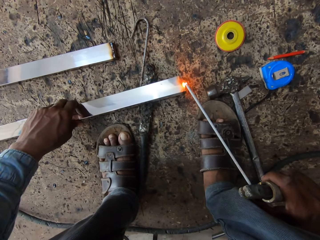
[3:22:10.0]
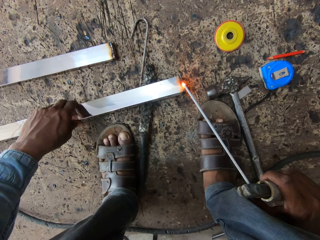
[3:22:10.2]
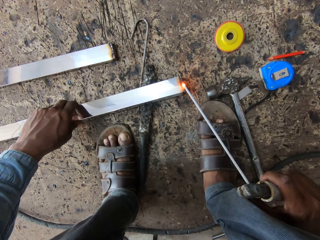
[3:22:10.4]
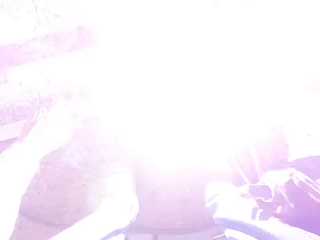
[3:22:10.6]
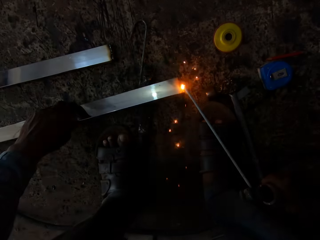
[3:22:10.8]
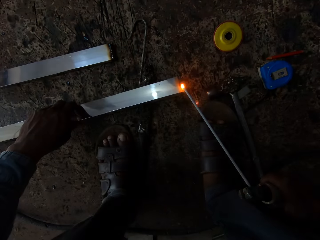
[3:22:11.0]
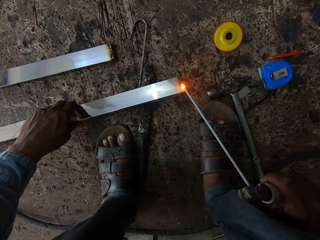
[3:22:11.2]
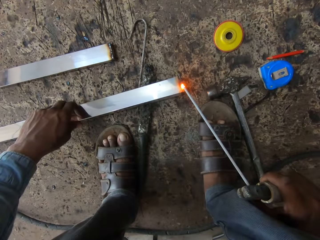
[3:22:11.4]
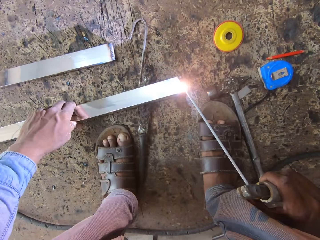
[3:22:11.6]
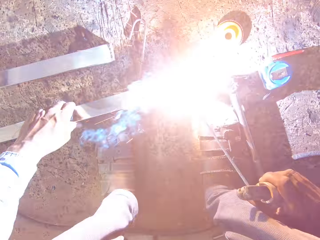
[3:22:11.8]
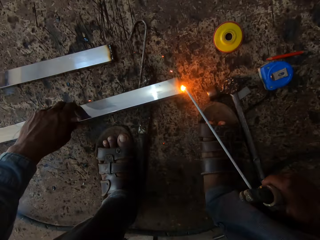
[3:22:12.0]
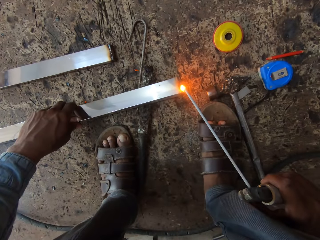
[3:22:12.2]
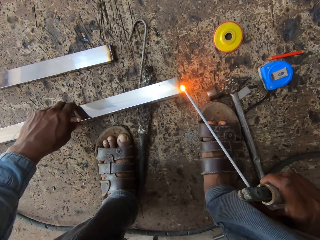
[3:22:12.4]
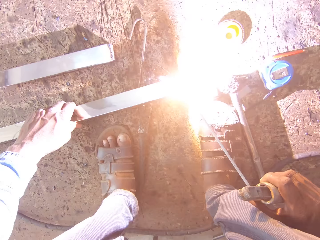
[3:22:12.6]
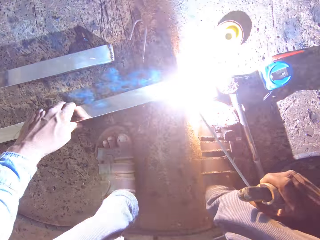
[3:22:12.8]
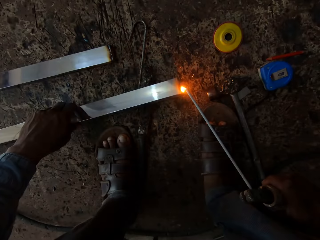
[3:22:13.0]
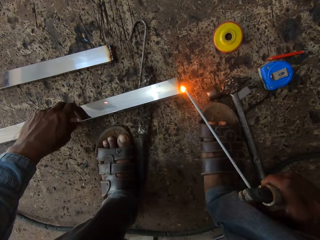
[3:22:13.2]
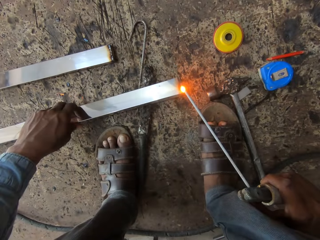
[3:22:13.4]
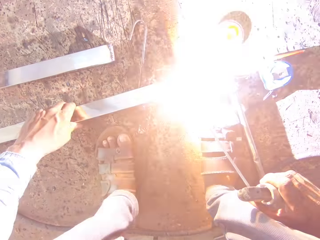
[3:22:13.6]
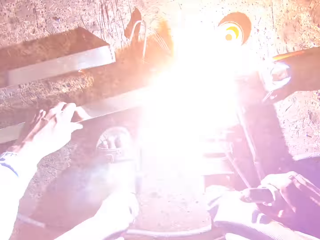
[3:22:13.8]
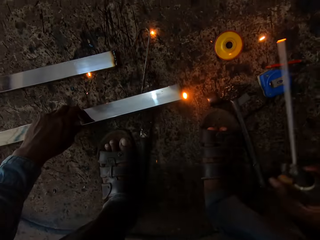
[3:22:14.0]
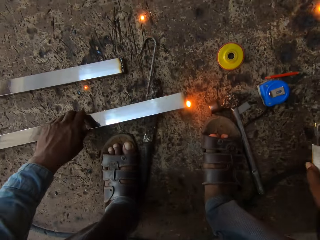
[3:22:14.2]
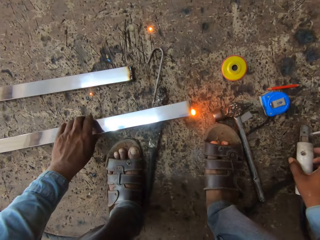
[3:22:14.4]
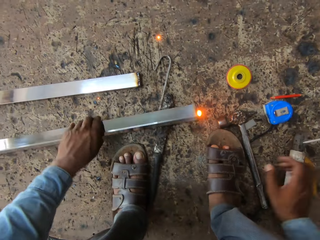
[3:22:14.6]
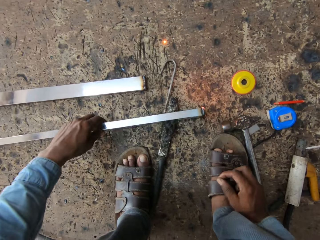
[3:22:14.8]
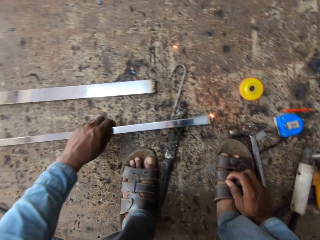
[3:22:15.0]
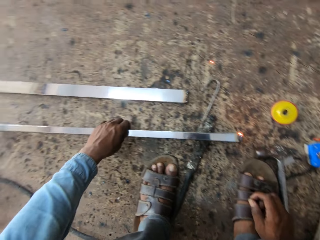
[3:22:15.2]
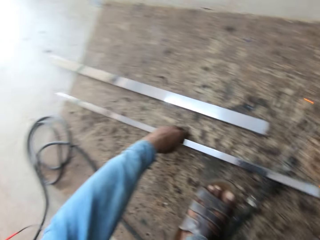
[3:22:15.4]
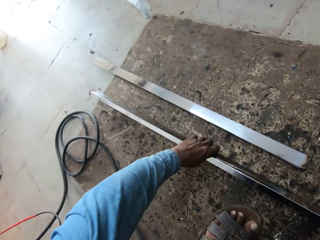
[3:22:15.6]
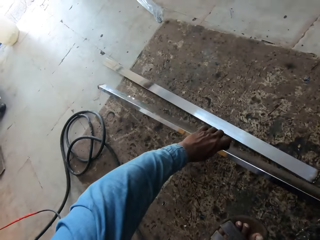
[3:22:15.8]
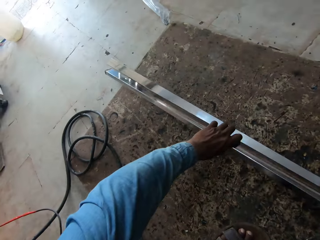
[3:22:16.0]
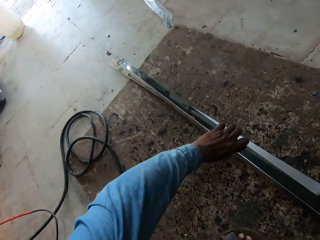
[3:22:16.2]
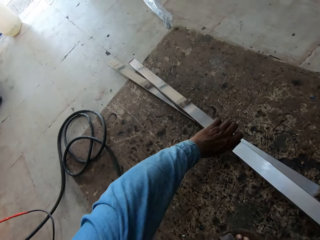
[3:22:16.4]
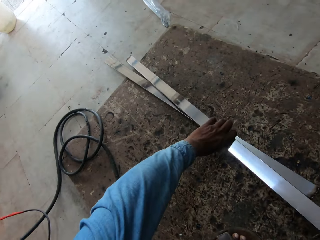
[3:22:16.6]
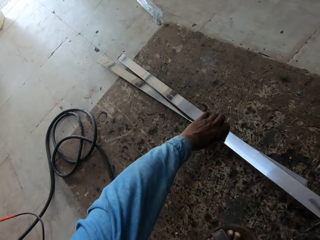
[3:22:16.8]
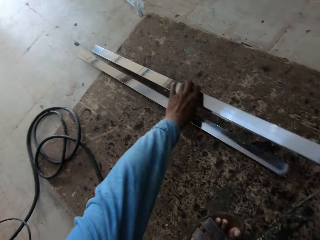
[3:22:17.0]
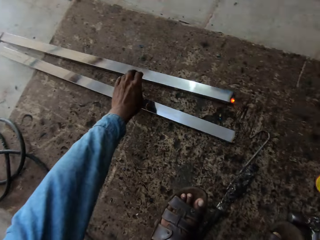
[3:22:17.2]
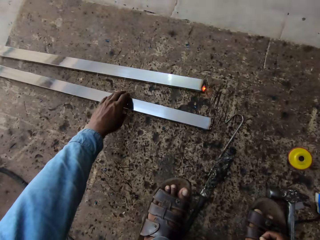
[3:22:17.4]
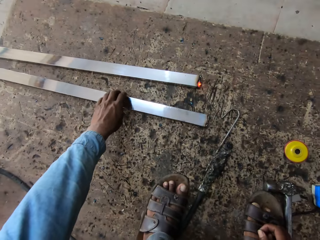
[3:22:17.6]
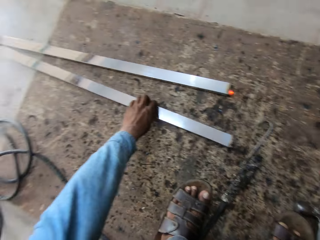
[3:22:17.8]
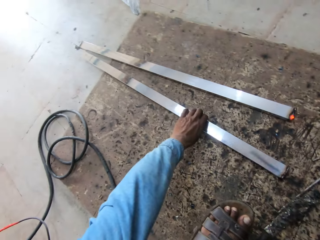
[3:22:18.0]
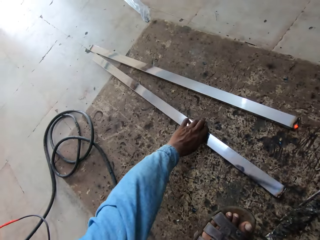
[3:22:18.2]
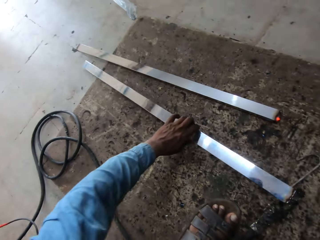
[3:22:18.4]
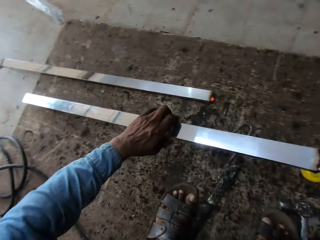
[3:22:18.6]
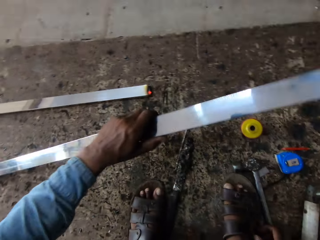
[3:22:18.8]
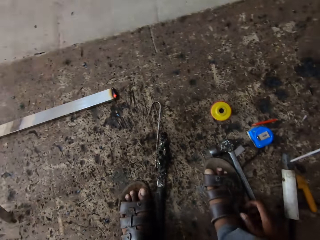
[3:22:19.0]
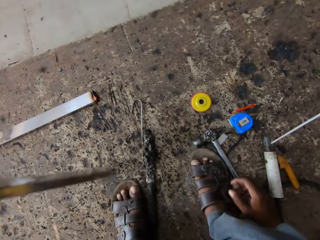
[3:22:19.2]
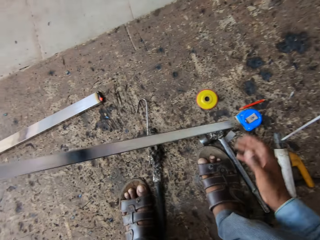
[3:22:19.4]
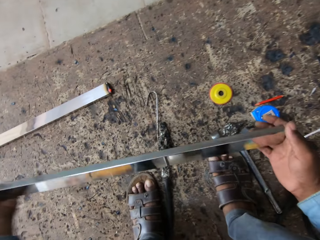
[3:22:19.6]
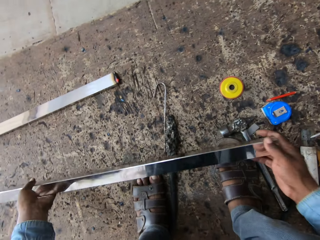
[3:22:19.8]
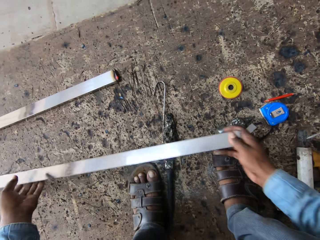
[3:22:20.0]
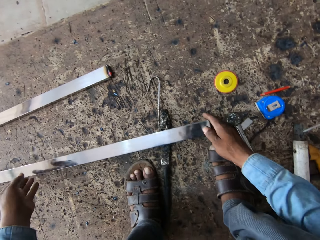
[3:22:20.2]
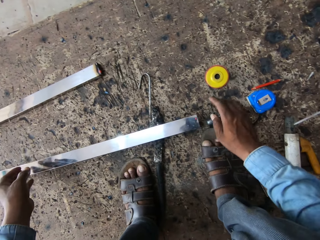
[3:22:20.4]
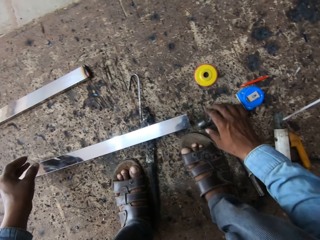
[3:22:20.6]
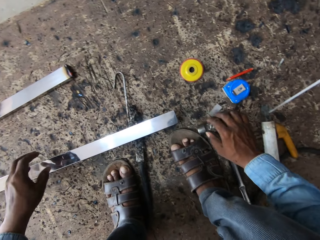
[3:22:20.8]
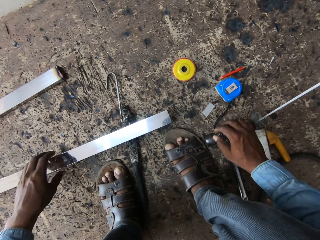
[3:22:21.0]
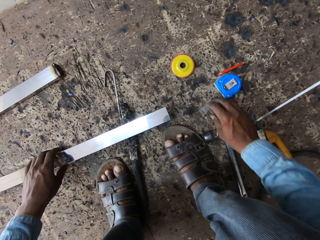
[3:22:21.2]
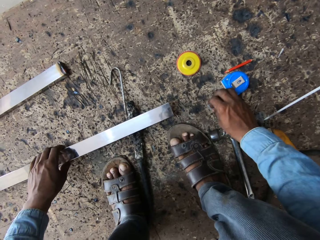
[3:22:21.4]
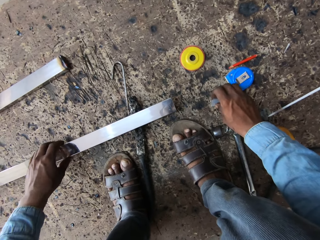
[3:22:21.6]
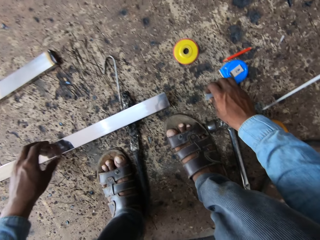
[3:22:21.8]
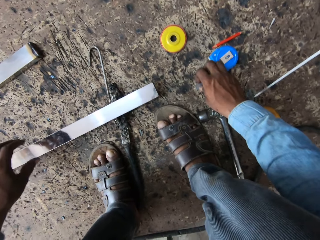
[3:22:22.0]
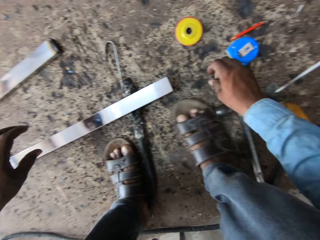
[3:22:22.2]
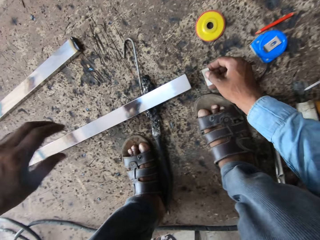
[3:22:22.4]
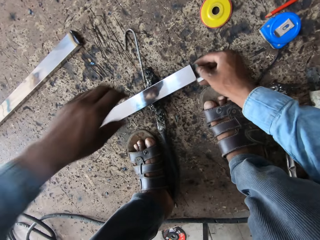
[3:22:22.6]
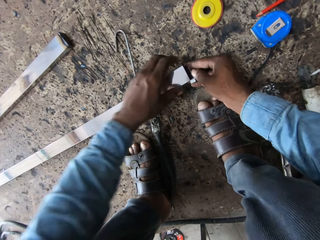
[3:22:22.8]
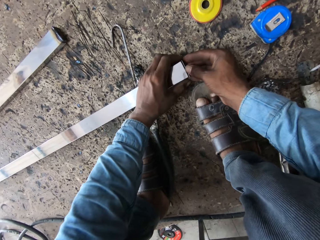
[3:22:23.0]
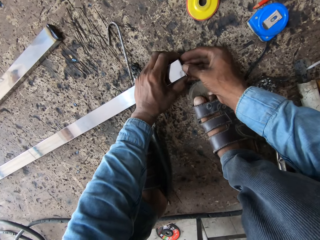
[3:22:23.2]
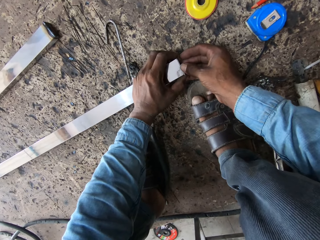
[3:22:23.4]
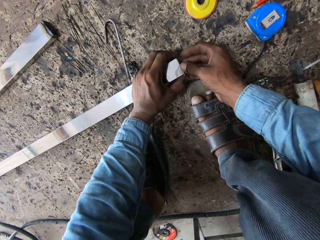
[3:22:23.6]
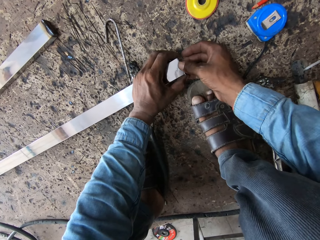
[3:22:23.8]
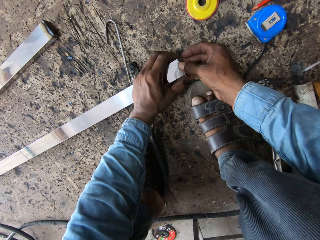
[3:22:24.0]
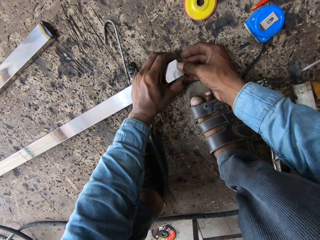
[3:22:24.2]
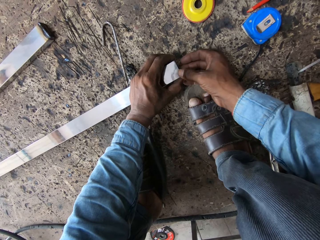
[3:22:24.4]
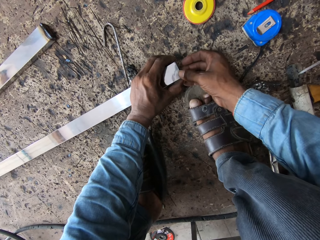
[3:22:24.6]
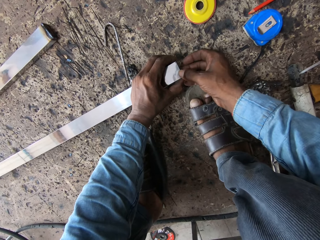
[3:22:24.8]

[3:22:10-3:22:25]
The camera wearer welds on the metal bar. They put the electrode holder on the floor. They put the metal rod on the floor. They hold the metal bar. They take another metal. They hold the metal rod with both hands. They put the metal bar on the floor. They put a small bar at the metal bar. They hold a piece of metal bar.

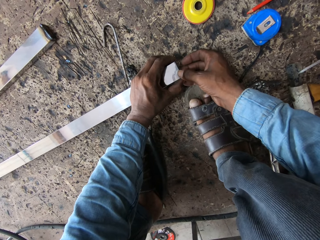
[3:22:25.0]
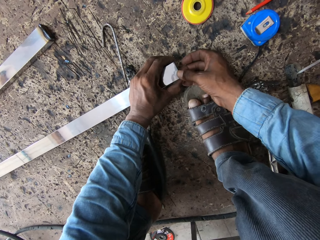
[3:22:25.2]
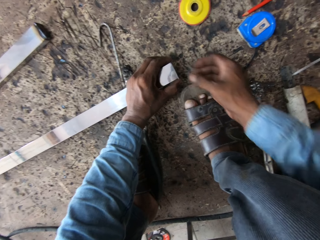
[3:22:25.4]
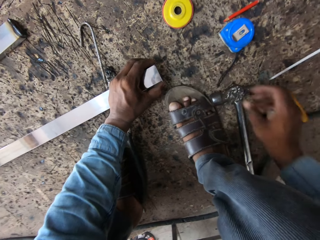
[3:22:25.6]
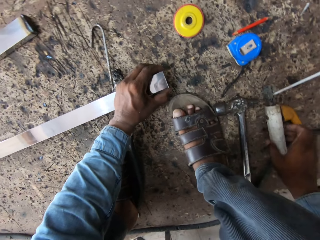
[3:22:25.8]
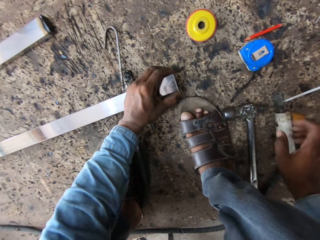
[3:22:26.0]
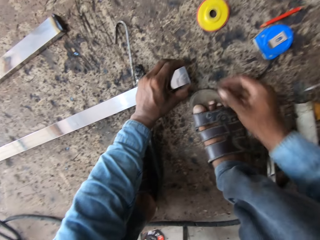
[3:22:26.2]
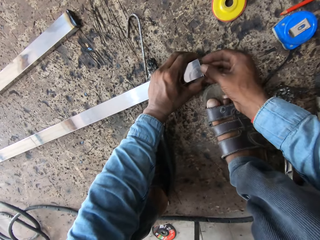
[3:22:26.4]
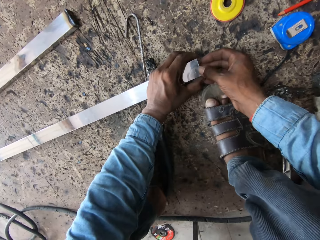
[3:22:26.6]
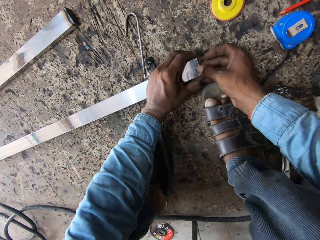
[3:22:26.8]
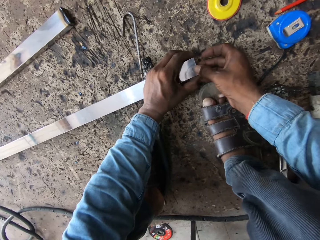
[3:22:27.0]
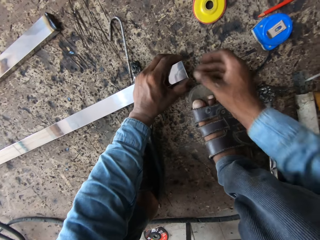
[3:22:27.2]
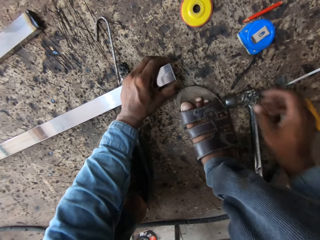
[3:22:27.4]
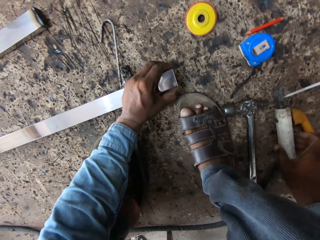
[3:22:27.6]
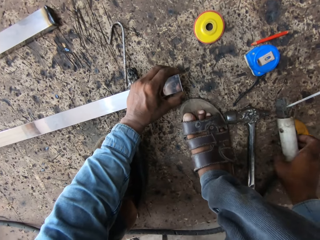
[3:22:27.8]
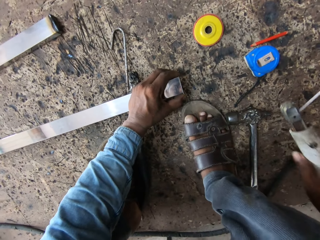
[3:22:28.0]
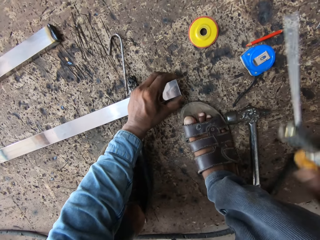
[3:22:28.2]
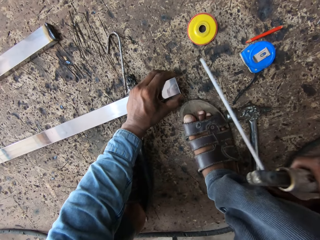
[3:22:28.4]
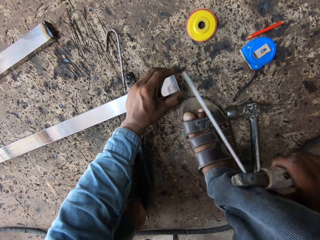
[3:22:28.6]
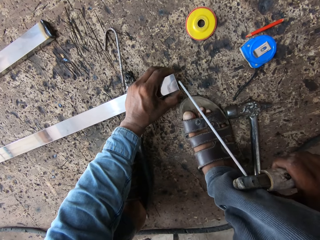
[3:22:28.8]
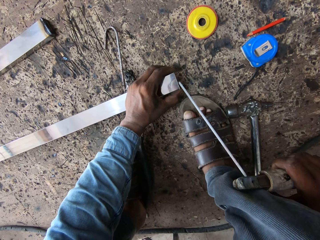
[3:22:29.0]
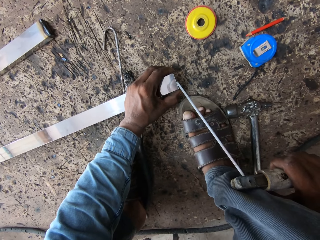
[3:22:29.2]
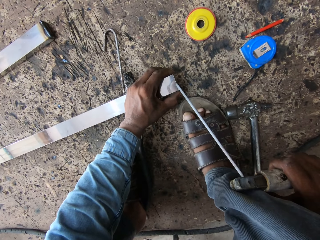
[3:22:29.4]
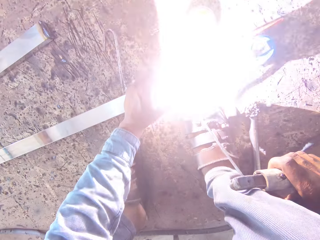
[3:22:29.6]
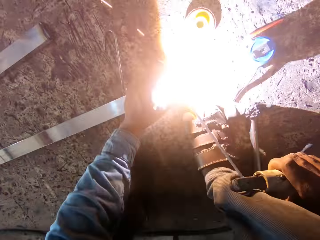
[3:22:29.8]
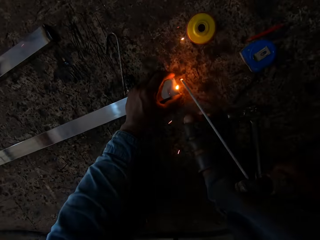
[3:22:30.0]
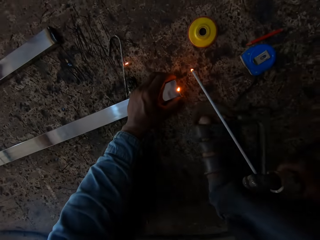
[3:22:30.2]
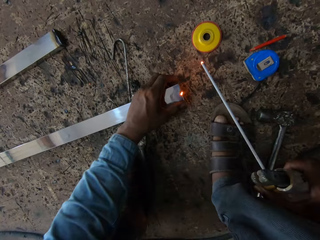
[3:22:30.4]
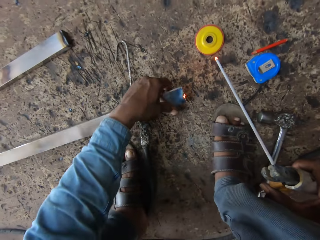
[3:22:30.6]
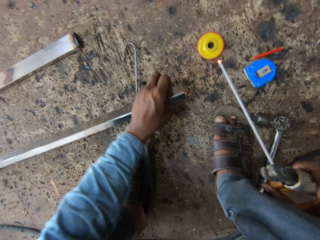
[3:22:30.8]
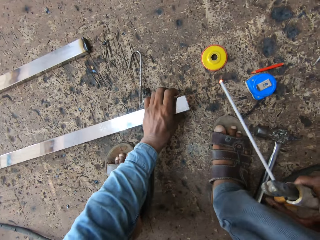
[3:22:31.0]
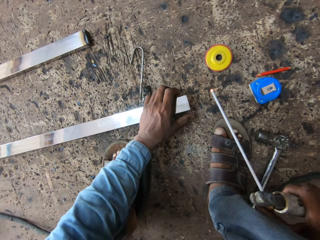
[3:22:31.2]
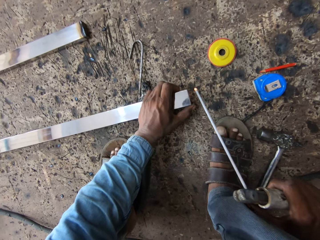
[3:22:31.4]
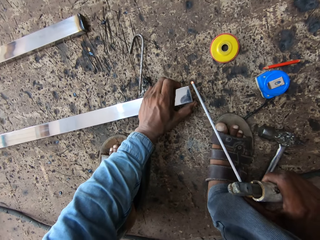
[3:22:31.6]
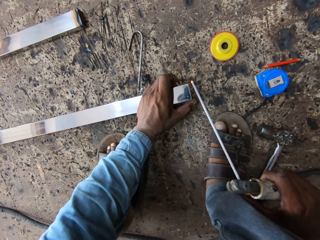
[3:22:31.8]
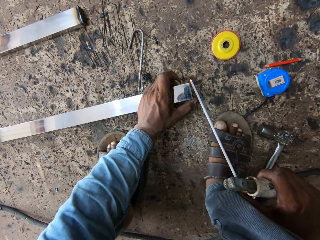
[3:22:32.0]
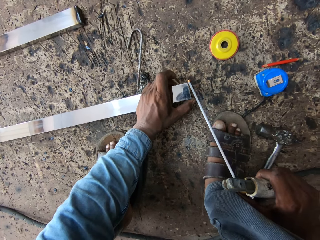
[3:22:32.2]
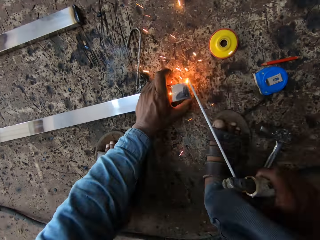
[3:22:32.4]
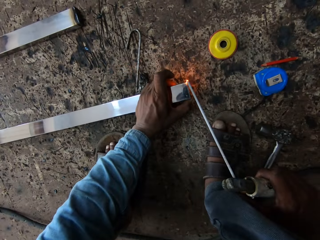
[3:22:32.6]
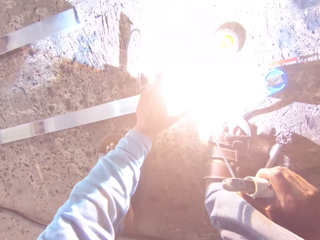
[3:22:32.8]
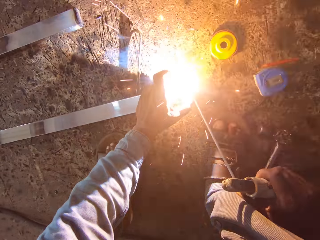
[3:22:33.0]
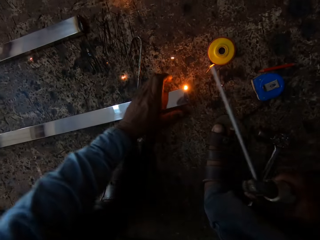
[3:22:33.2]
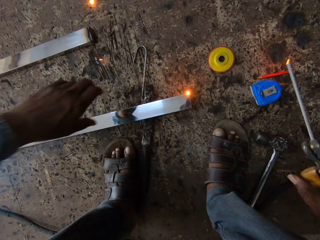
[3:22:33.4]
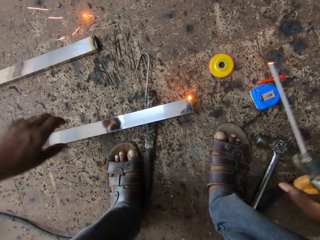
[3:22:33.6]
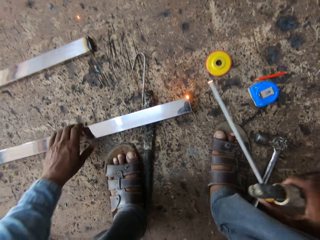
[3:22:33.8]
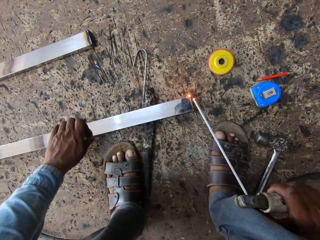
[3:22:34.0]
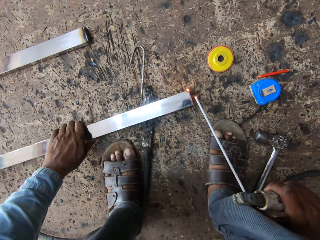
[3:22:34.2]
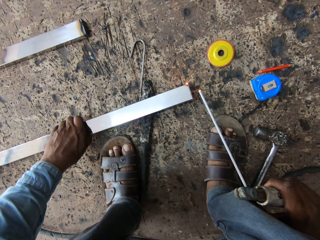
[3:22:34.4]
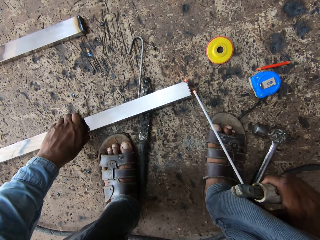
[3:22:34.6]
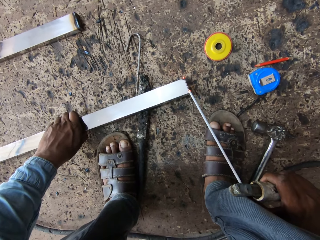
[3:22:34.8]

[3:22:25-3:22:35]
The camera wearer holds the electrode holder. They weld a metal bar. They weld the metal.
